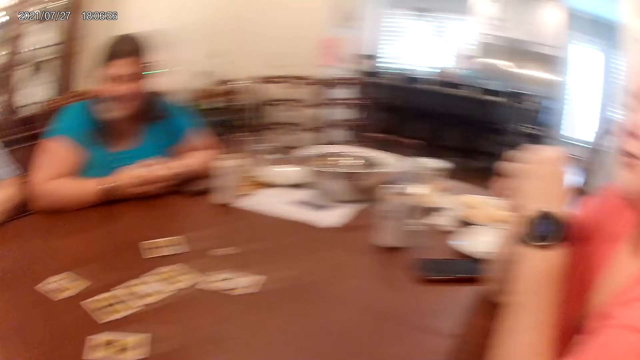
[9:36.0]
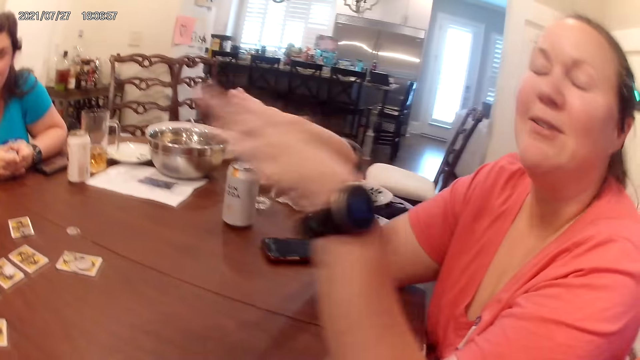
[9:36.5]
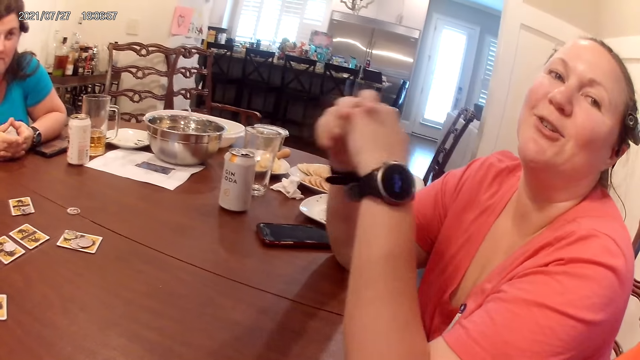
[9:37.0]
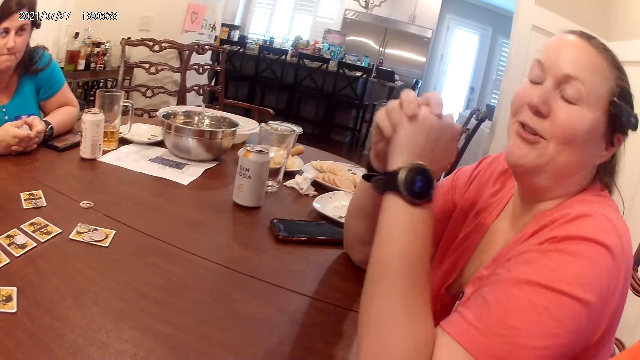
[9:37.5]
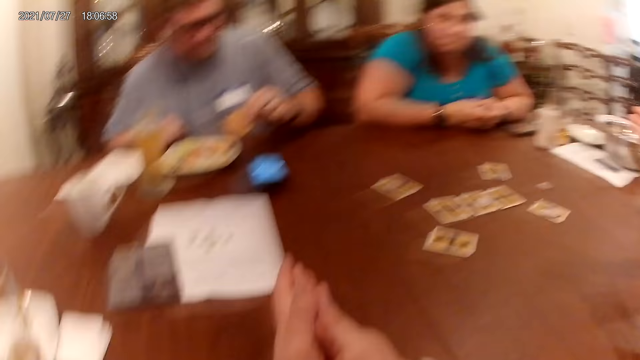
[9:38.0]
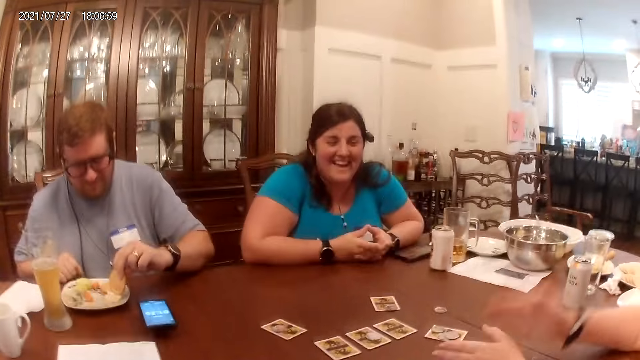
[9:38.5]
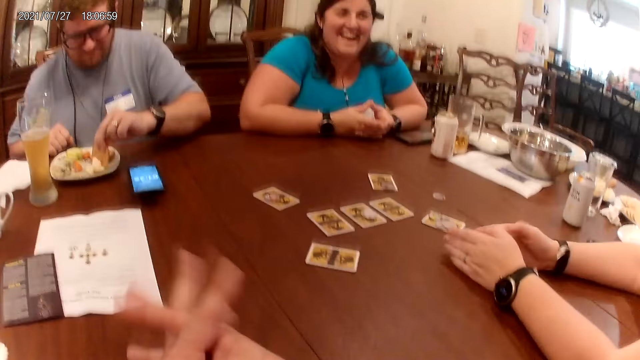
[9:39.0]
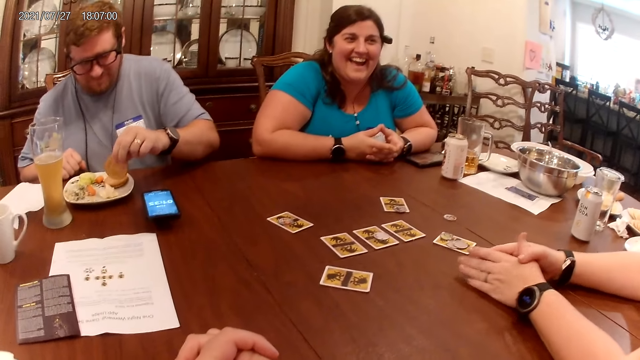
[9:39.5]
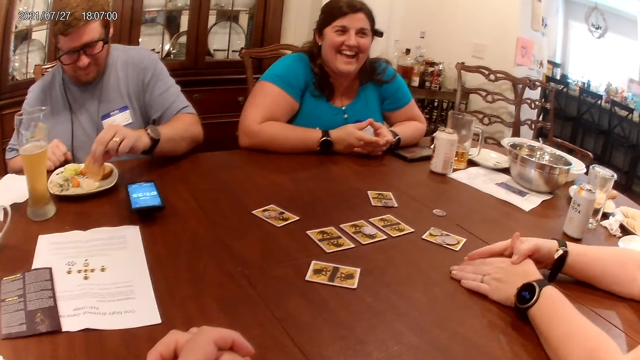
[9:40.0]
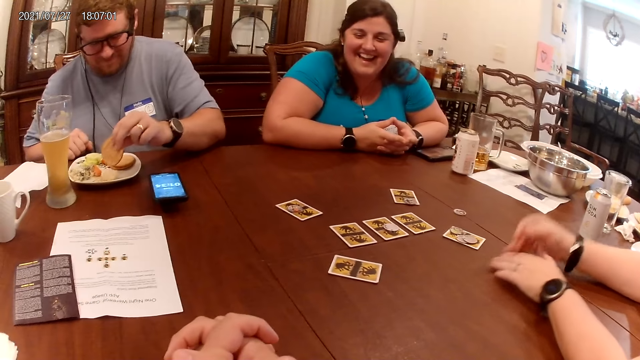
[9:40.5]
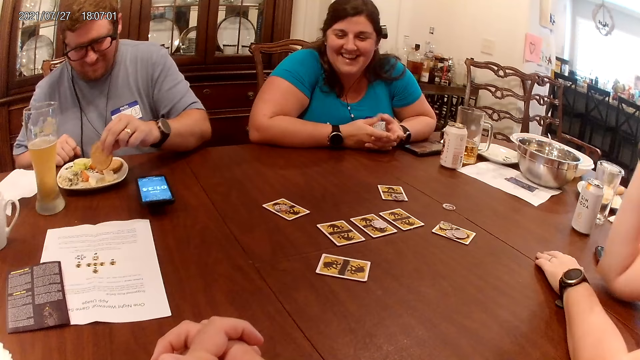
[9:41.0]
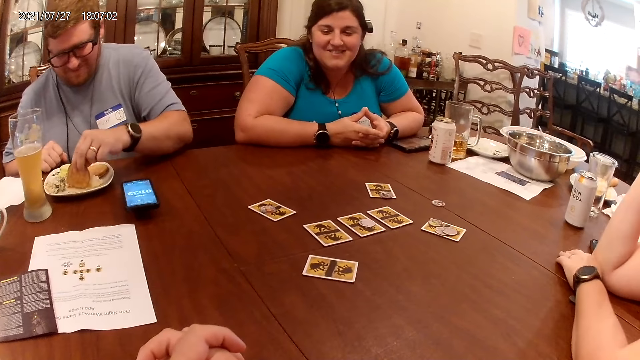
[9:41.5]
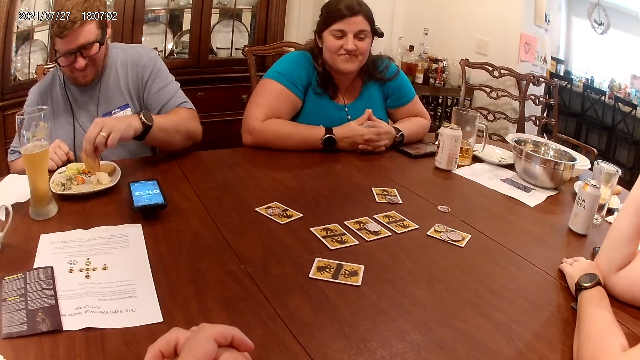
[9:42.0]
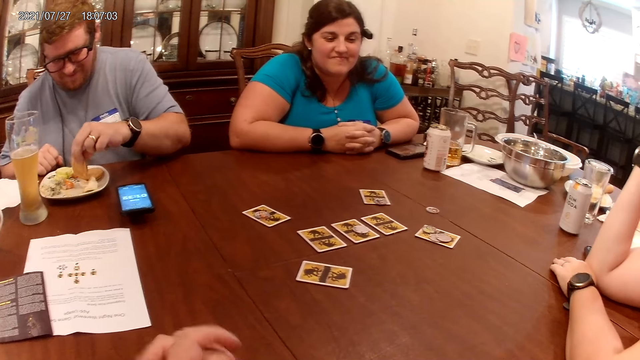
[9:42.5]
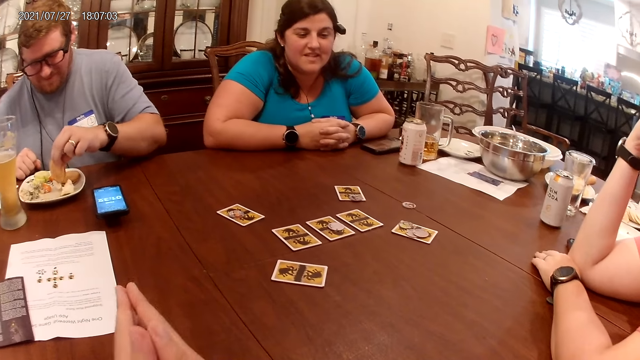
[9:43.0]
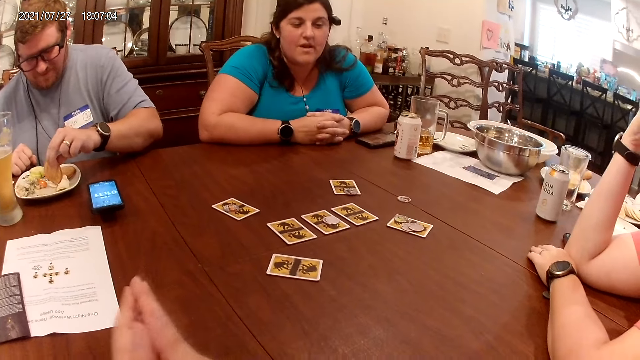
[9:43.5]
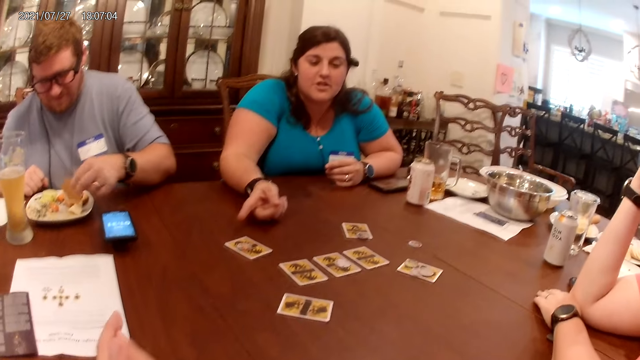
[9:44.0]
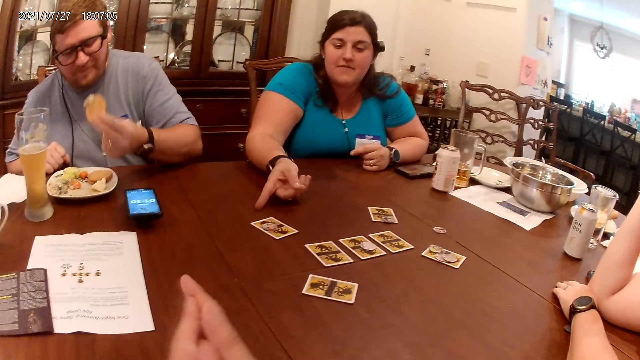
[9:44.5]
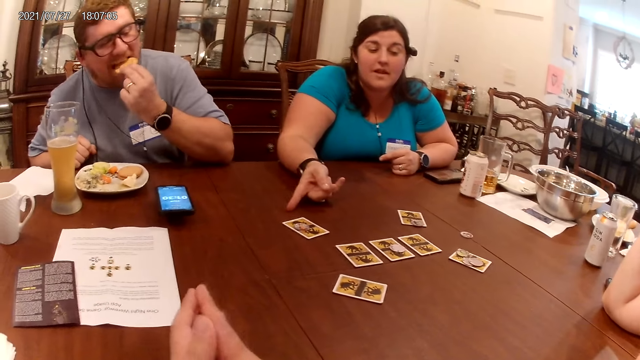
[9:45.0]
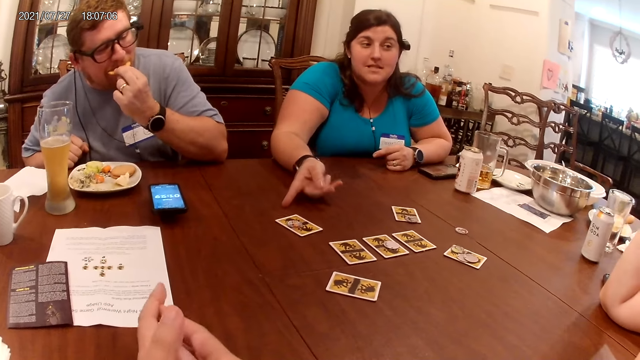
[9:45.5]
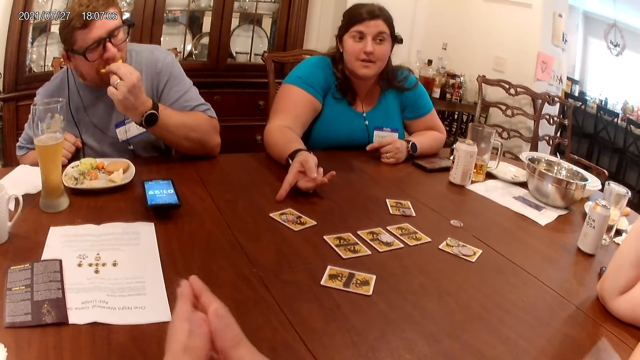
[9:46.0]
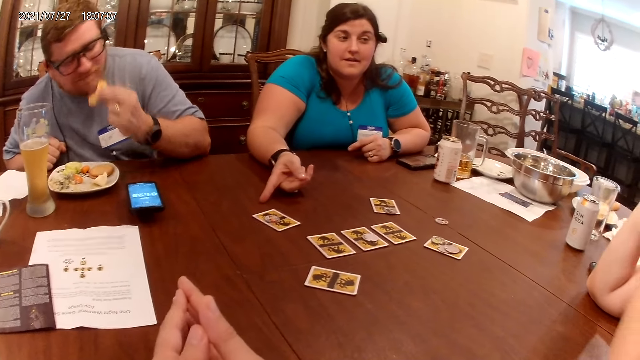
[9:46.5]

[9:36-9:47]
The man holds a plate on the table with his left hand. A woman demonstrates with her hands. The man holds a flatbread with his left hand. The woman rests her hands on the table. The man dips the flatbread in his left hand in the plate. The camera wearer rubs his hands together. Another woman stretches her right hand on the table. The man eats the flatbread in his left hand.

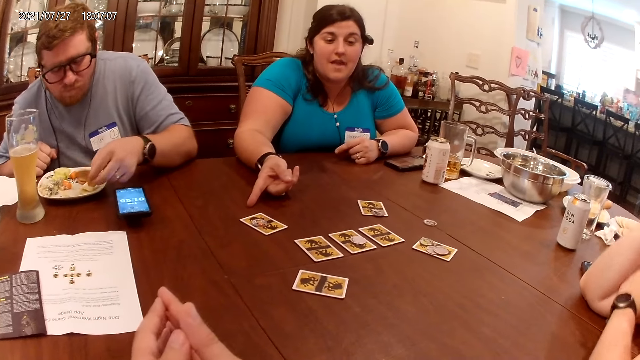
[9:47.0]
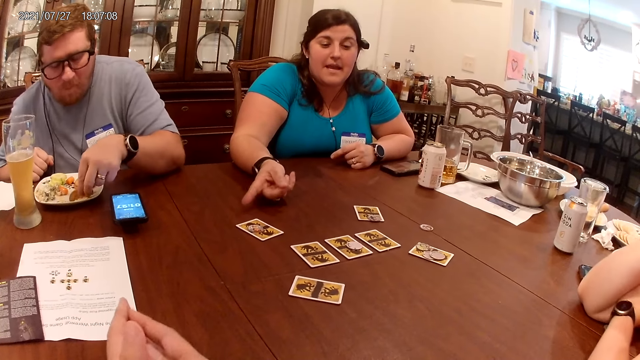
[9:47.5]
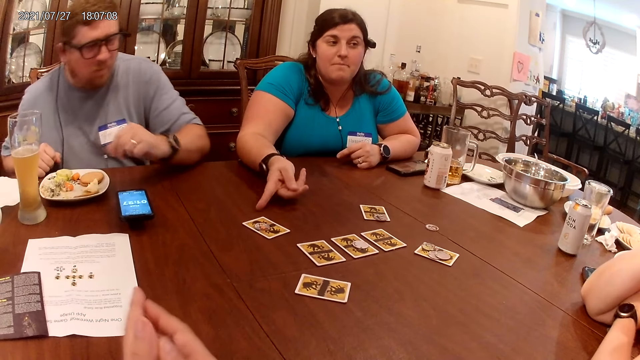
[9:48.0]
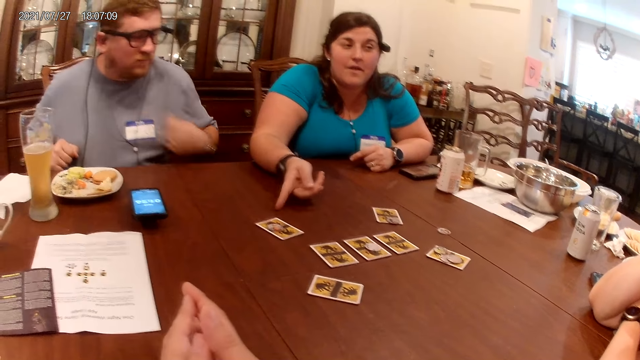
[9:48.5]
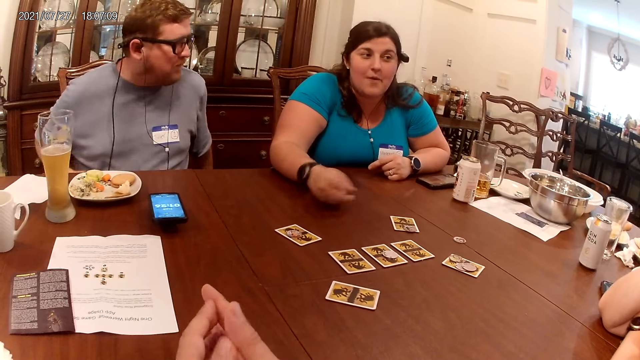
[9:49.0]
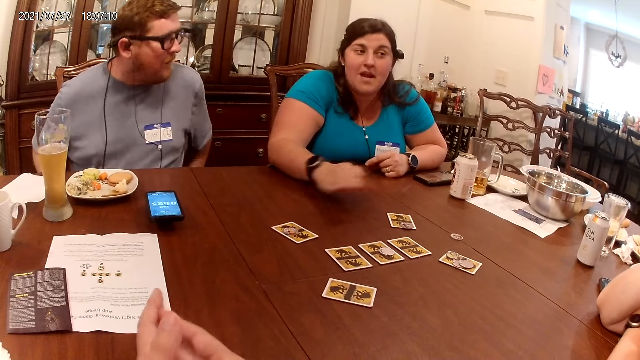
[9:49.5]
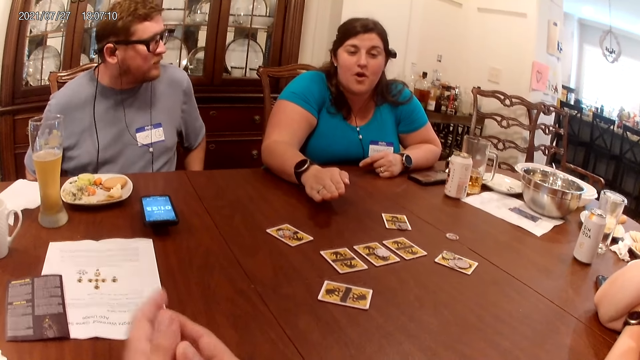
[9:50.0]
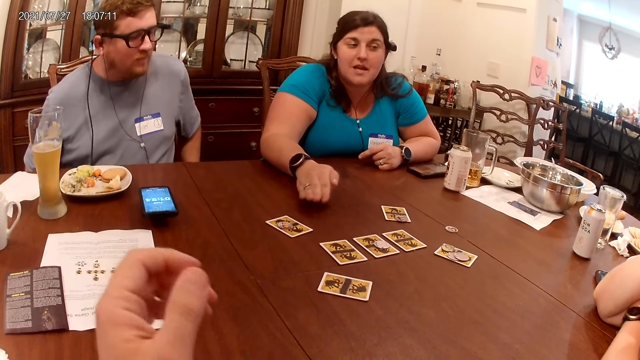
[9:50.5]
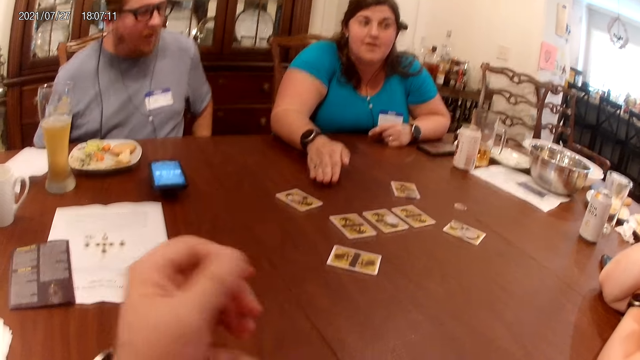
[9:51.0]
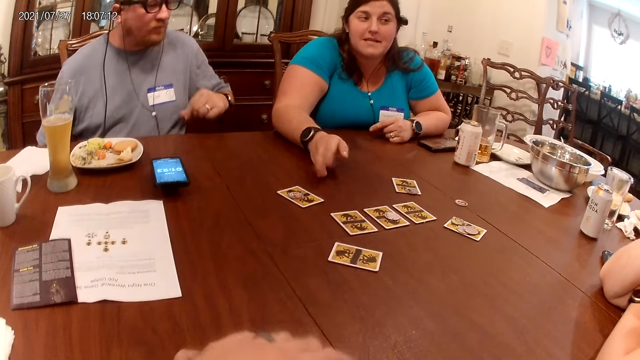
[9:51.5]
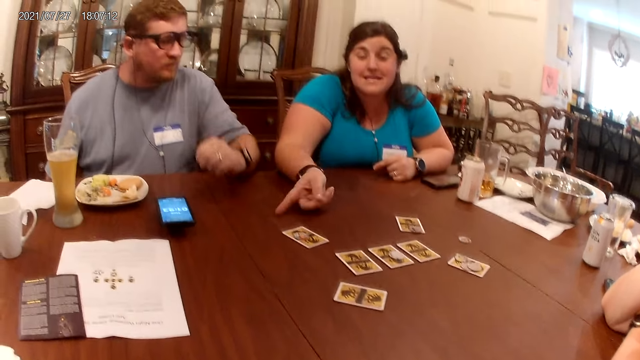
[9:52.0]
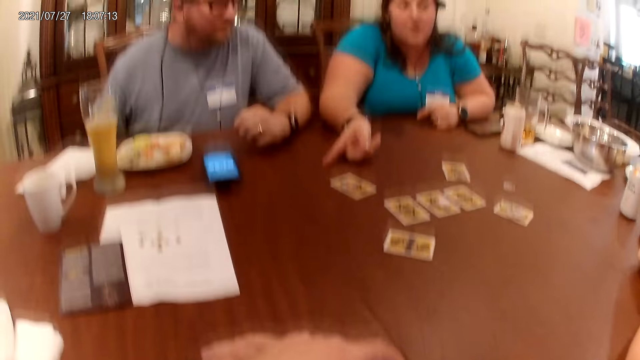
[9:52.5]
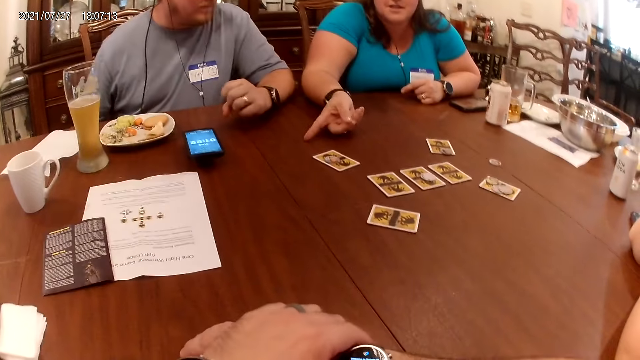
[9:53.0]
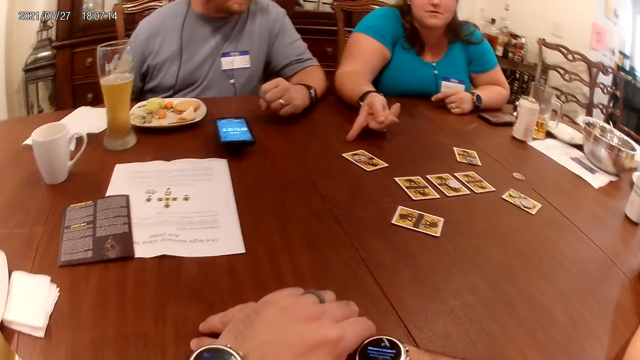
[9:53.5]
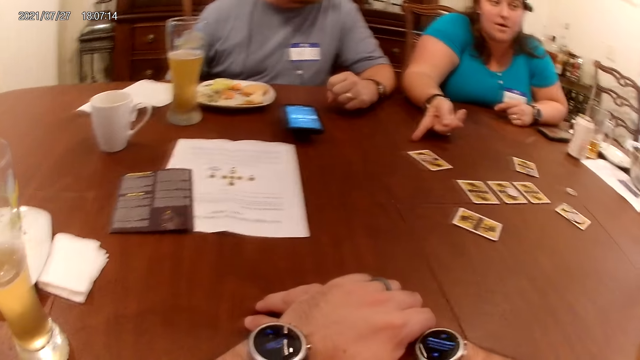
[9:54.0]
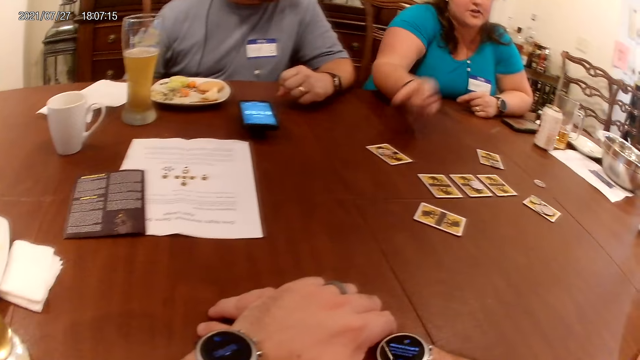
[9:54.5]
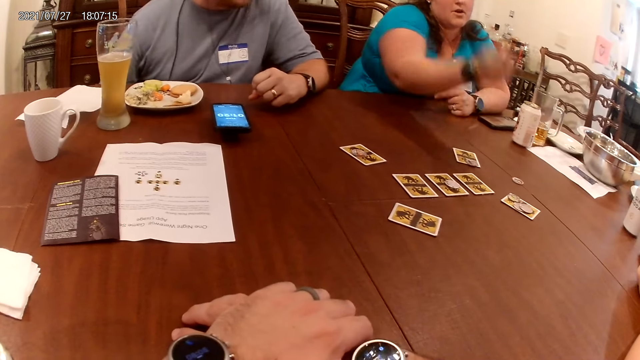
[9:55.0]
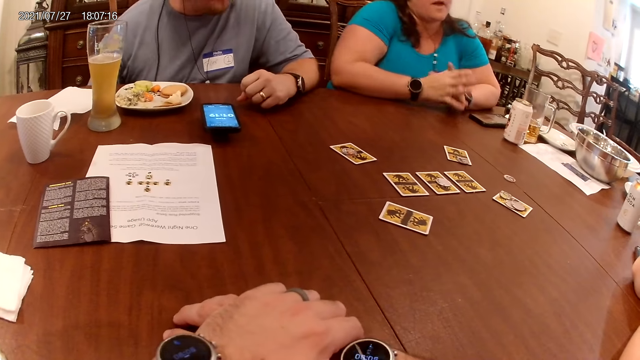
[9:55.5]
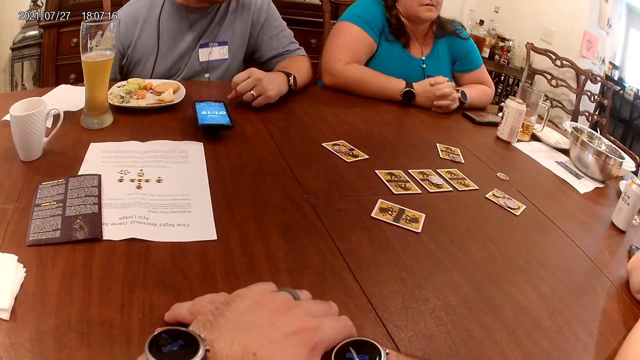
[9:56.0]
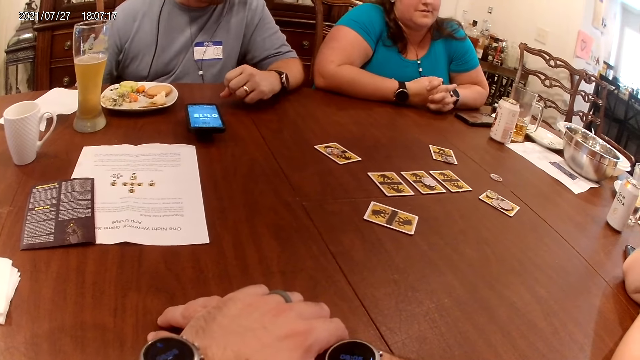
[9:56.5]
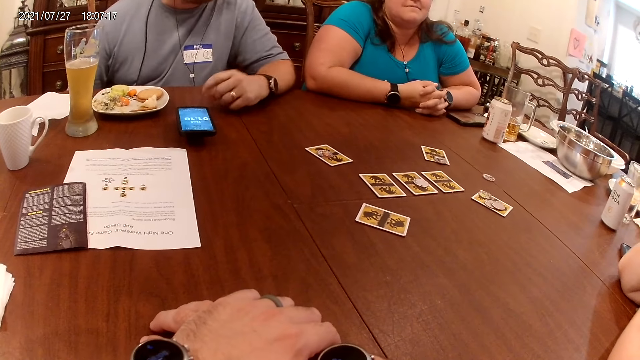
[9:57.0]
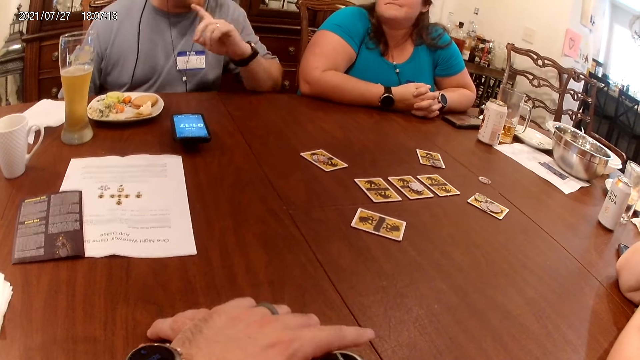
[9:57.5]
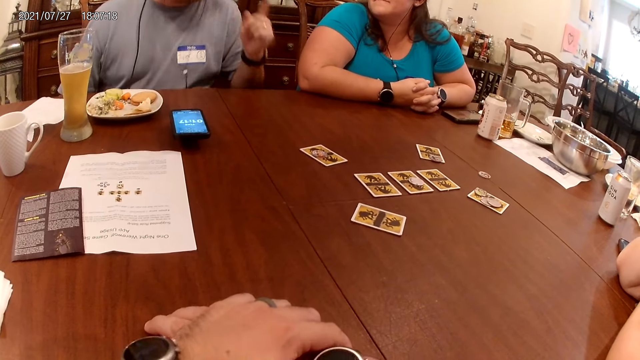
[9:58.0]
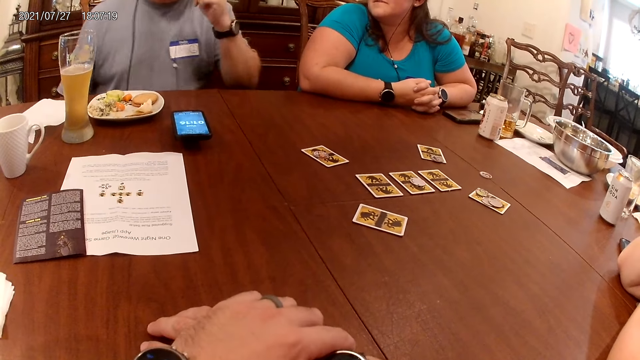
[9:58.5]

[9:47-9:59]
The man drops the flatbread in his left hand on the plate. The woman demonstrates with her right hand on the table. The man rests his left hand on the table. The man demonstrates with his left hand.
